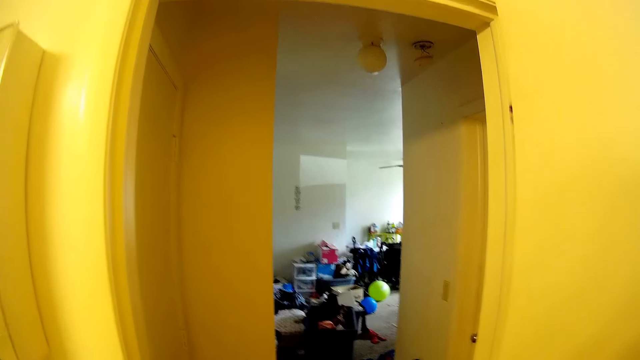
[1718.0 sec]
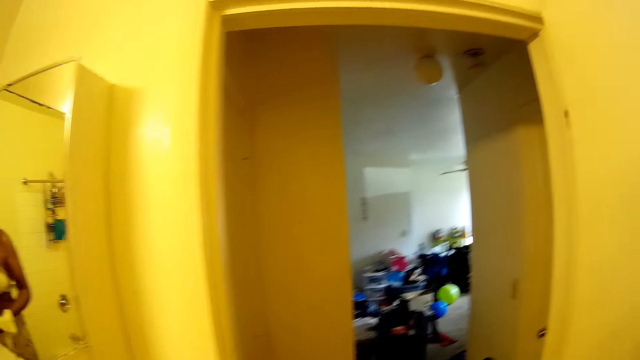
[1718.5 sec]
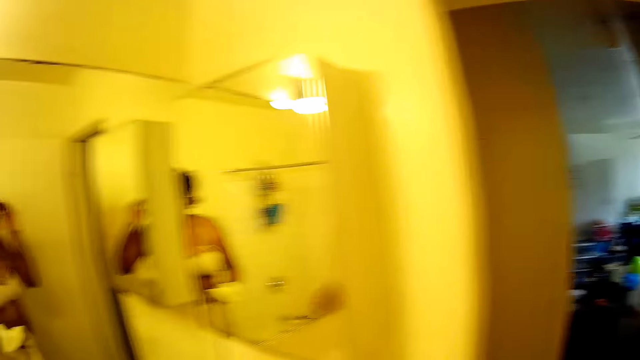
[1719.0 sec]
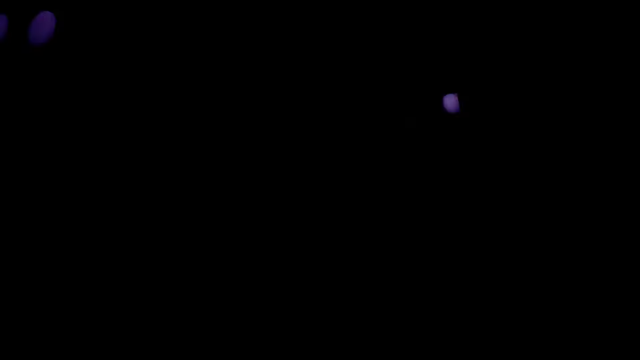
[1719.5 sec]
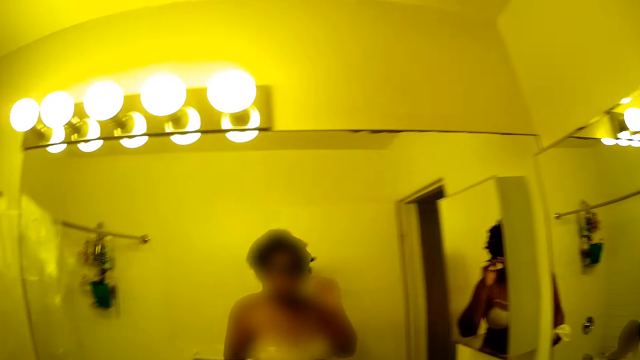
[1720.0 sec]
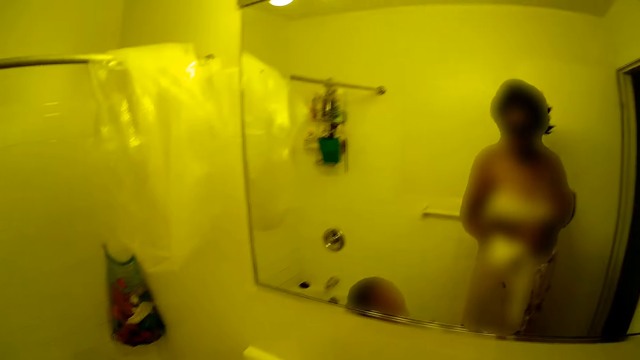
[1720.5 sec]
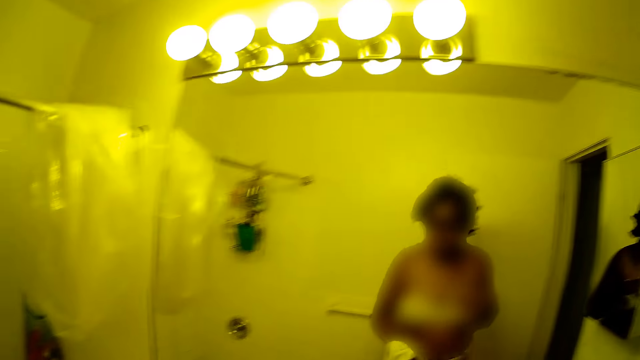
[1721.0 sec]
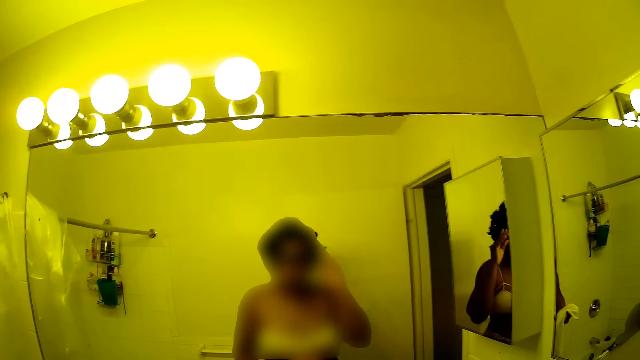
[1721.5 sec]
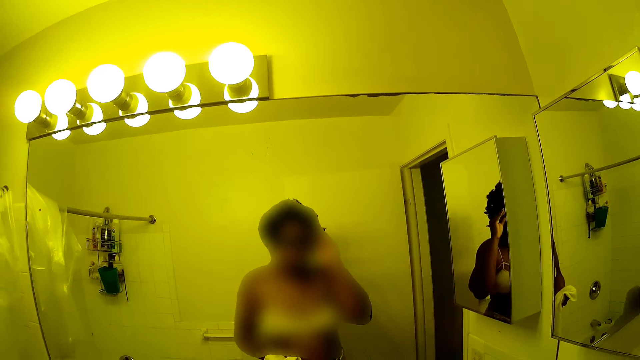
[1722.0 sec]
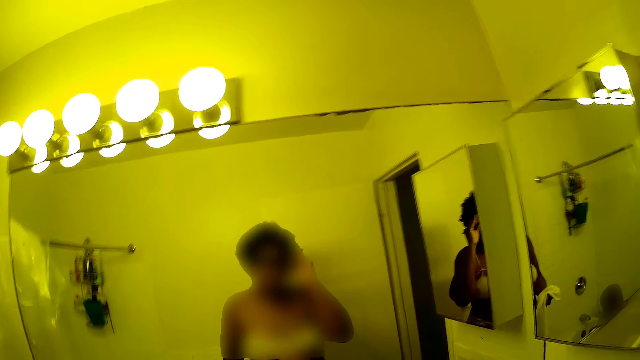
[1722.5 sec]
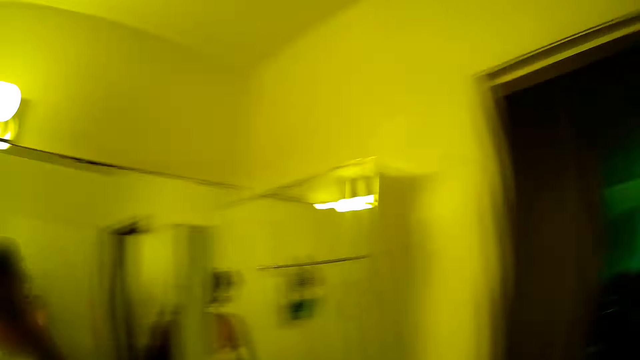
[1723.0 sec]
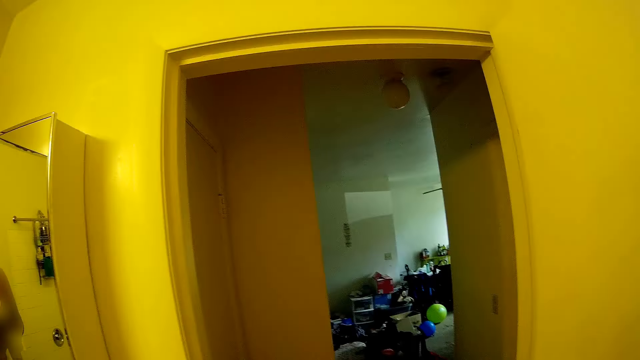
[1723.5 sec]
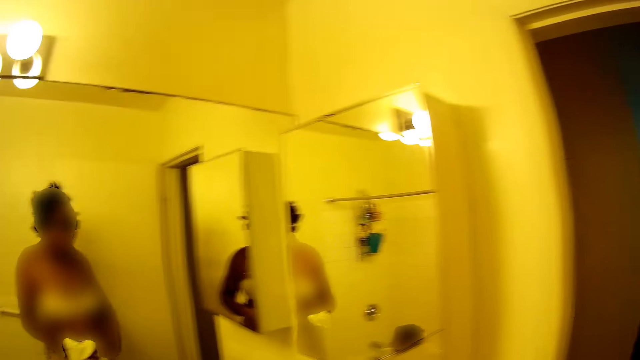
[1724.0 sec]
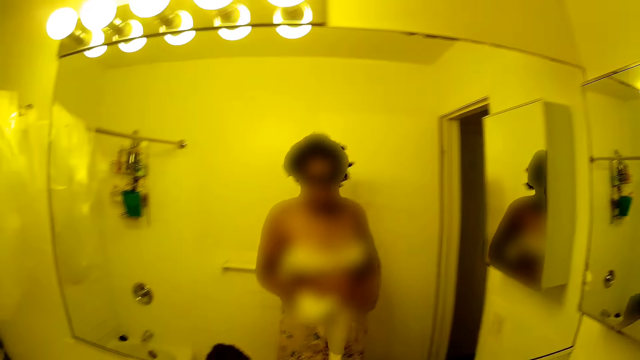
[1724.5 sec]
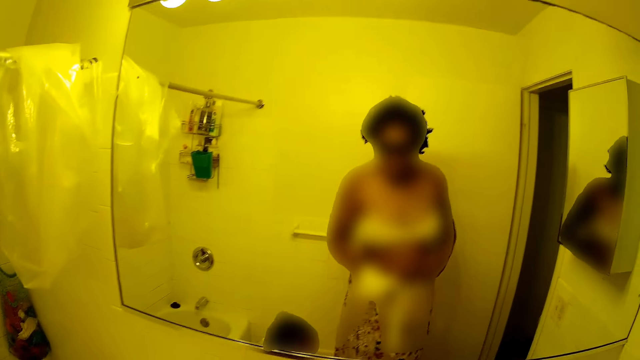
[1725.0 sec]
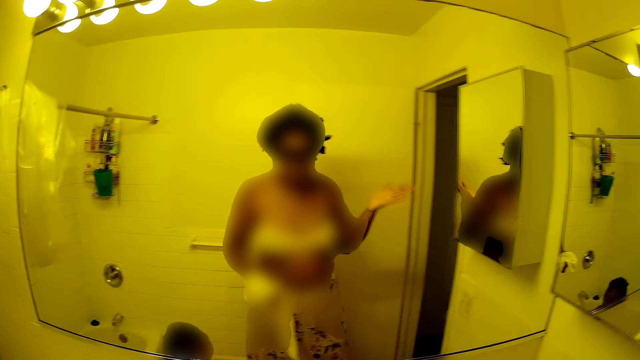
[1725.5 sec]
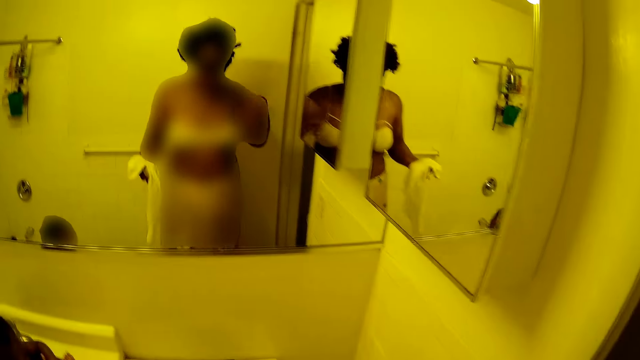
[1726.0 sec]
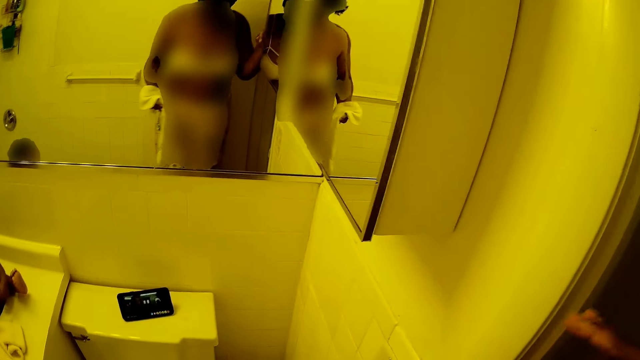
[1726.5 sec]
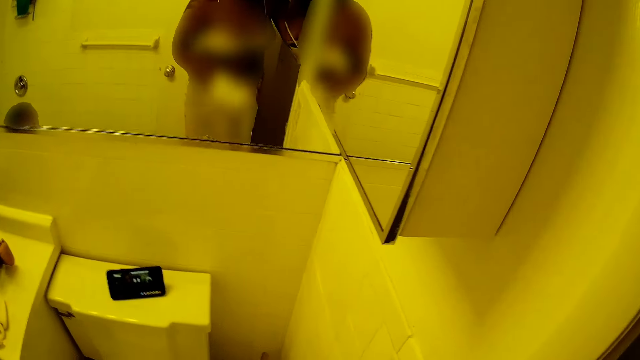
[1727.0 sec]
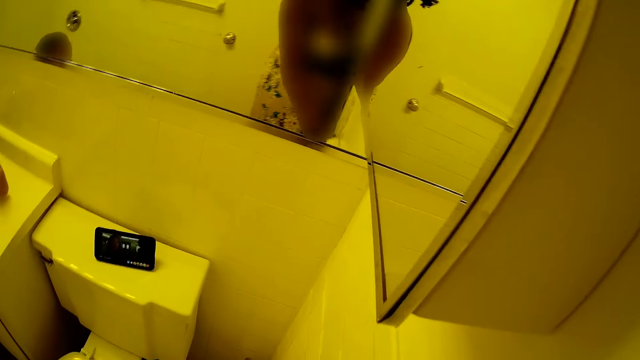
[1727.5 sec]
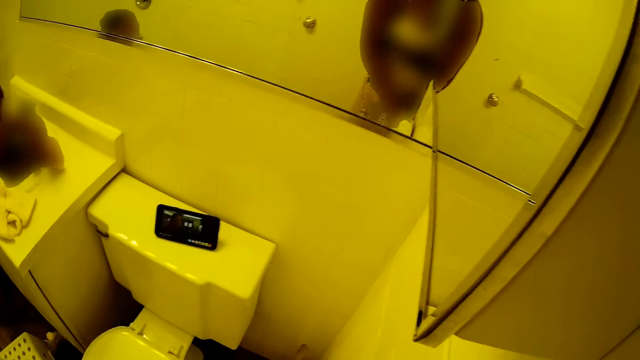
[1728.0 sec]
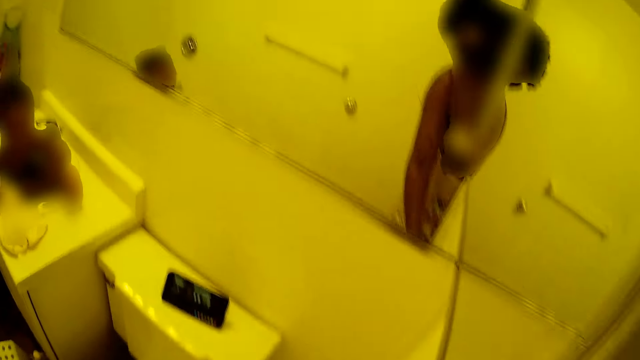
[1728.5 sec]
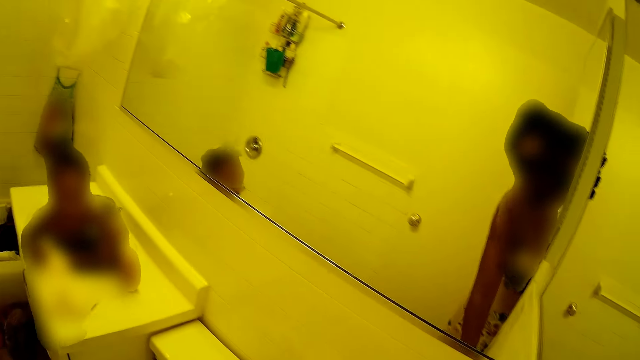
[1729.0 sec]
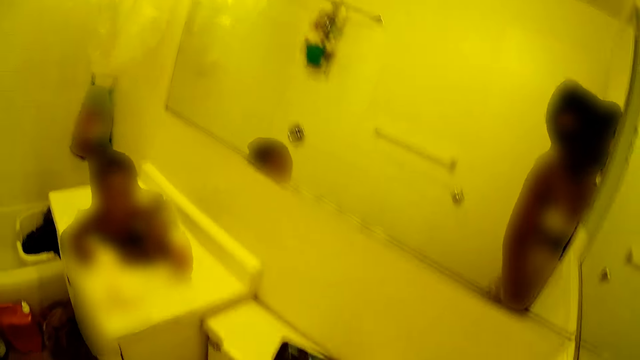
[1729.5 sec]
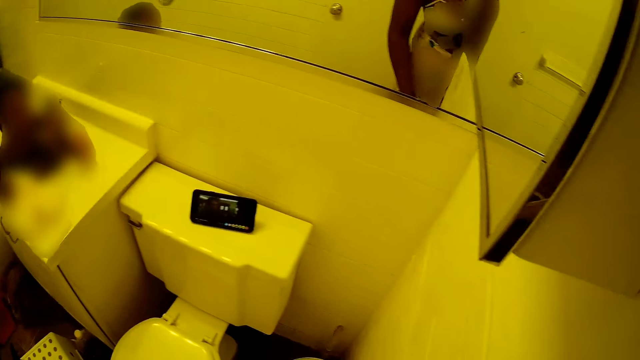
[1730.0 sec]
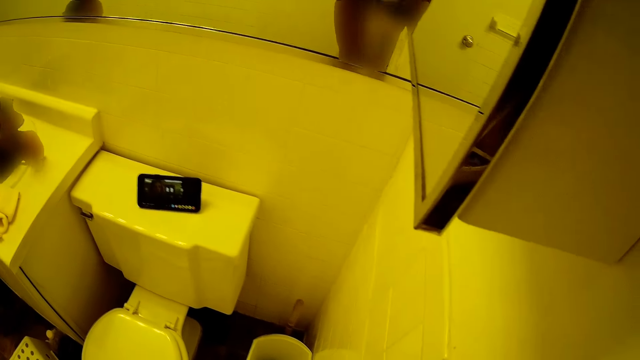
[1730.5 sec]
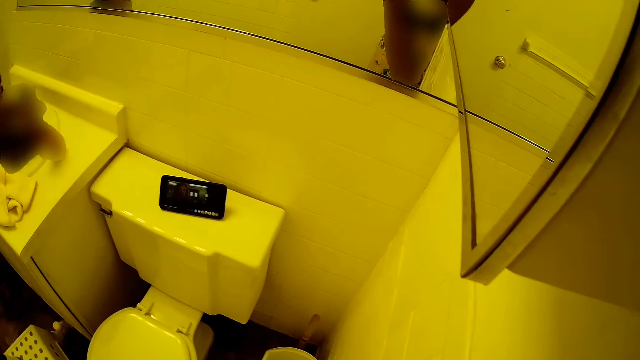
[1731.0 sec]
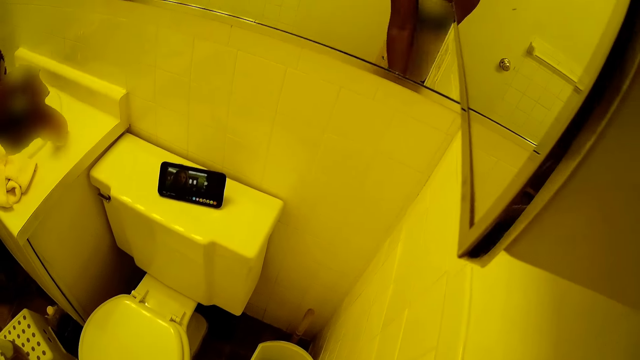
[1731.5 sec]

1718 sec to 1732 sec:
The camera wearer touches her face with her left hand. She adjusts the camera. She touches her face with her left hand again. She cleans the door edge with the towel in her left hand.

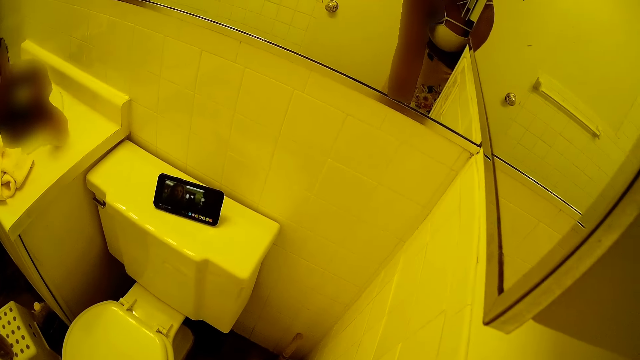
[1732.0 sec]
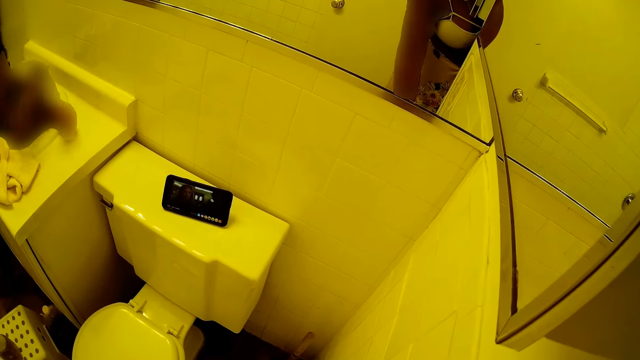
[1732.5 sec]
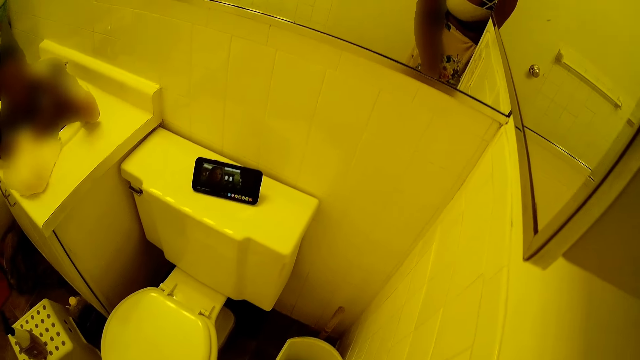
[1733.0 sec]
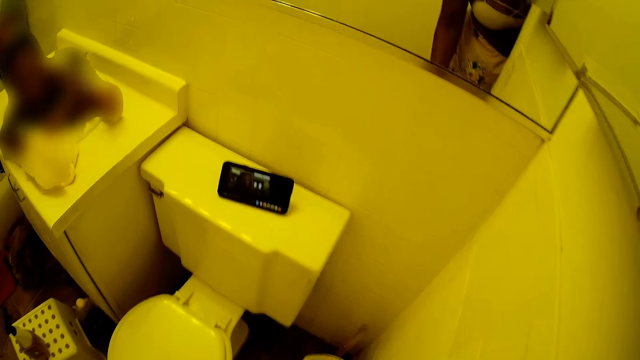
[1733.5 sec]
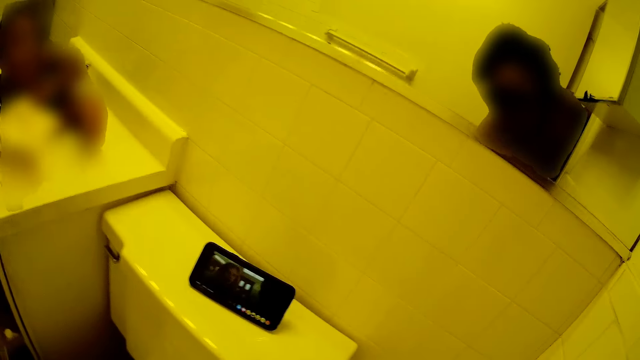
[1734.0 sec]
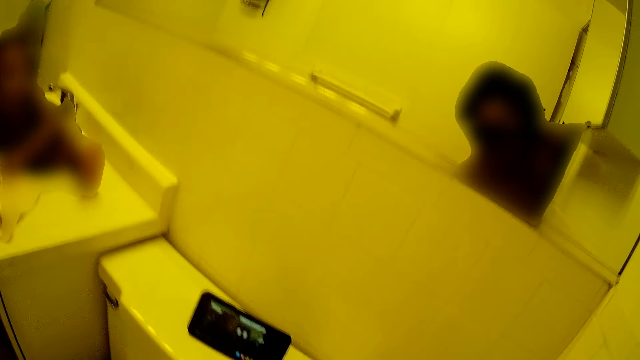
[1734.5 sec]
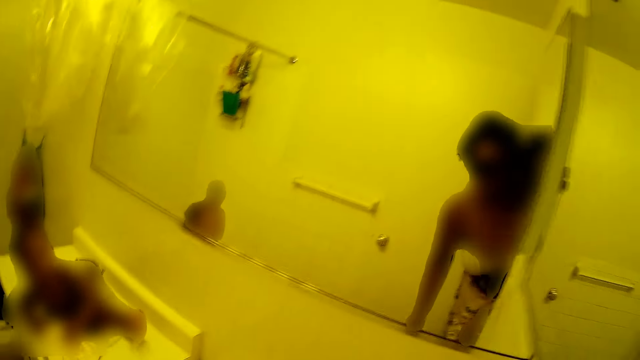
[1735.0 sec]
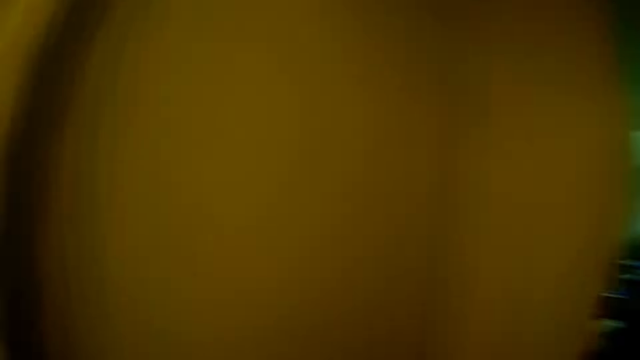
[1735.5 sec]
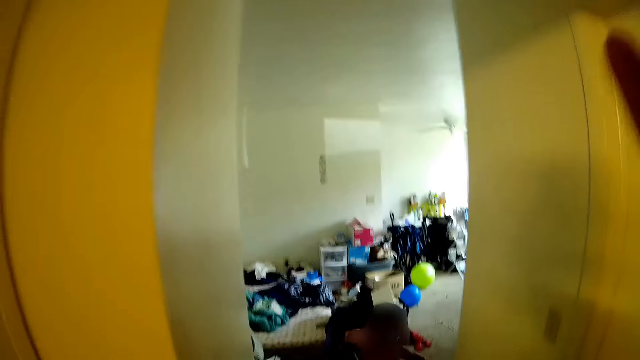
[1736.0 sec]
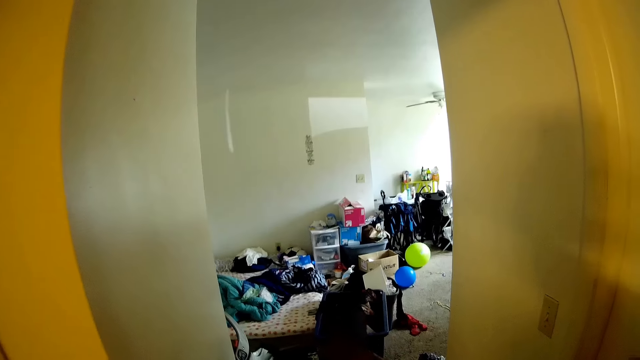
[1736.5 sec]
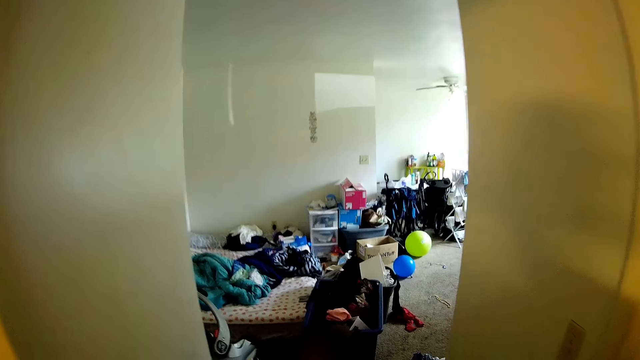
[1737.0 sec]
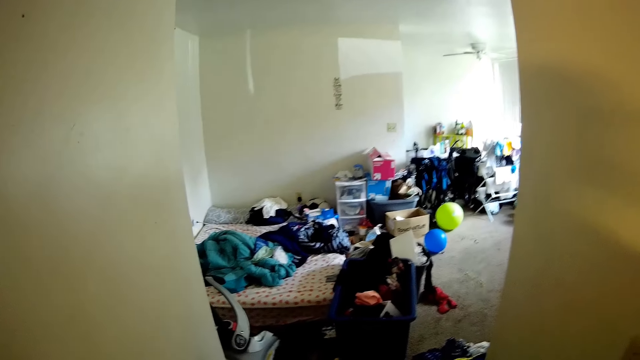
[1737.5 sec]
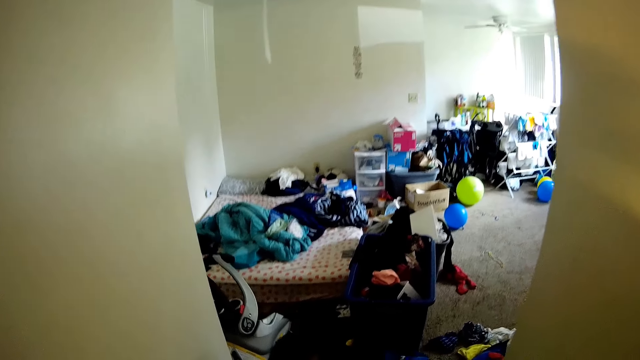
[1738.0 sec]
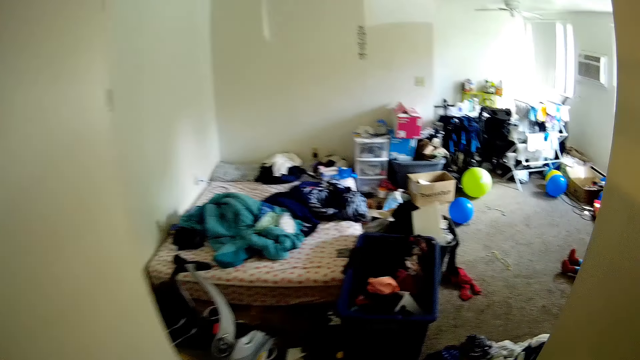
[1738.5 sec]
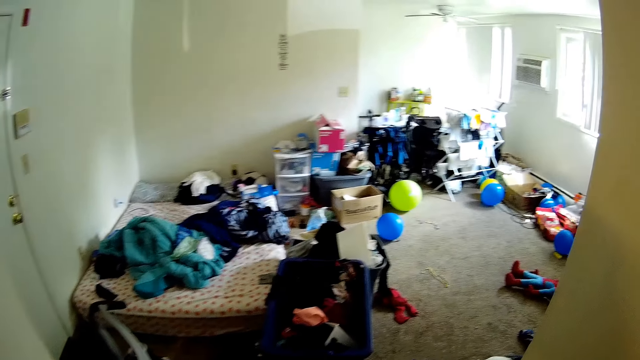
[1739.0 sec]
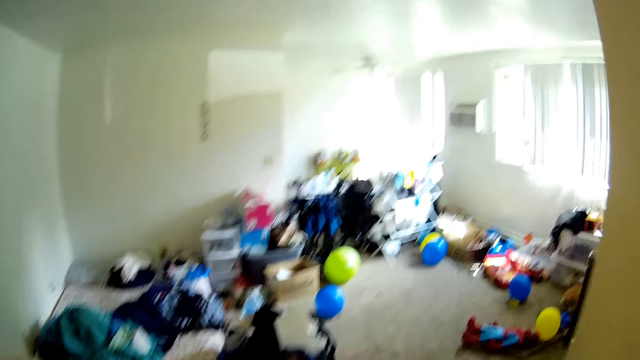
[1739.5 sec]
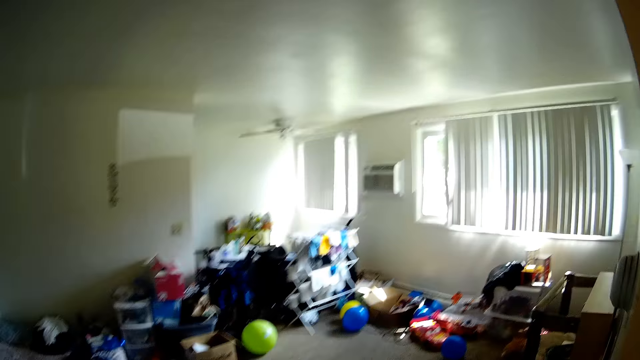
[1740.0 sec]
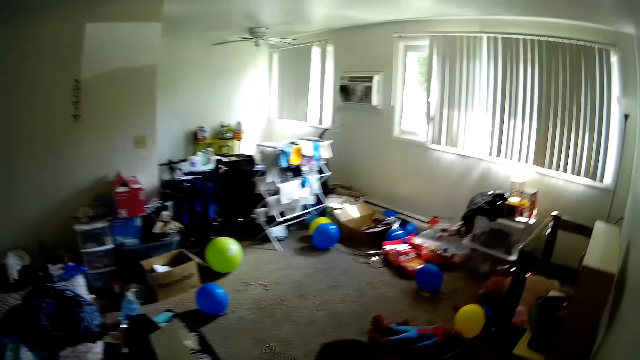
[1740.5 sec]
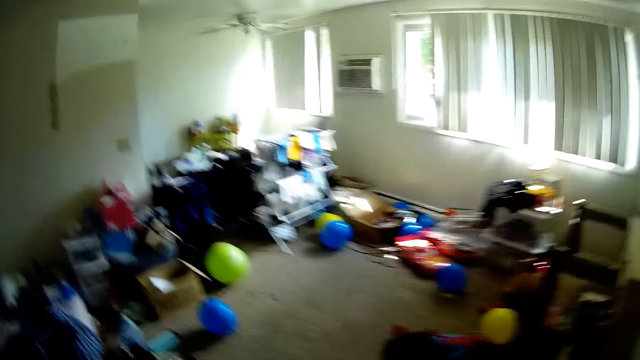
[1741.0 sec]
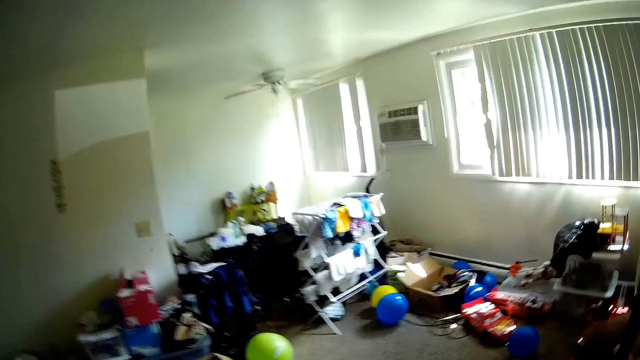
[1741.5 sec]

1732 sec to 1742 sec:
The camera wearer walks from the rest room through the parlor to the kitchen with a bucket in both hands.
